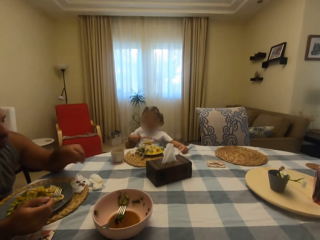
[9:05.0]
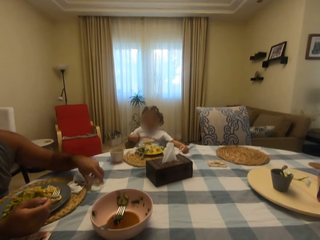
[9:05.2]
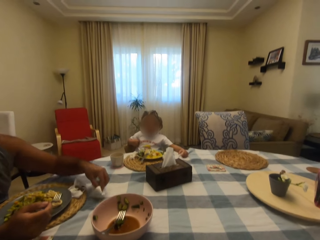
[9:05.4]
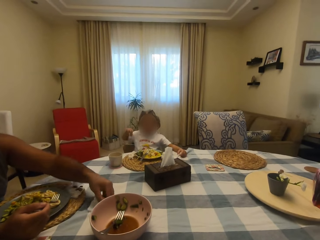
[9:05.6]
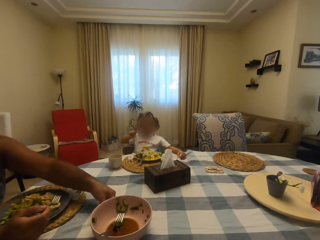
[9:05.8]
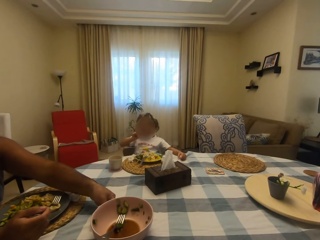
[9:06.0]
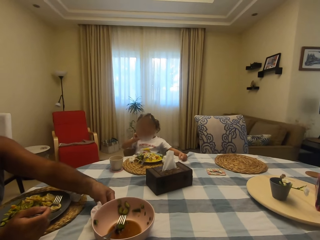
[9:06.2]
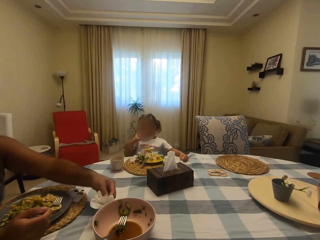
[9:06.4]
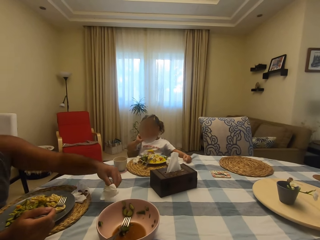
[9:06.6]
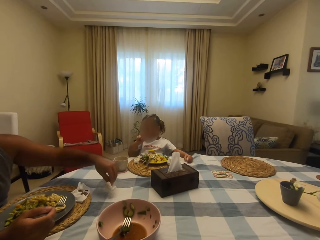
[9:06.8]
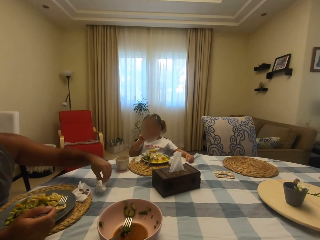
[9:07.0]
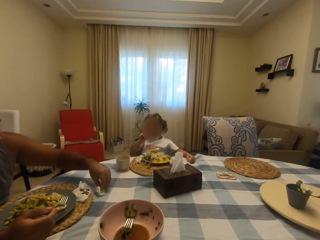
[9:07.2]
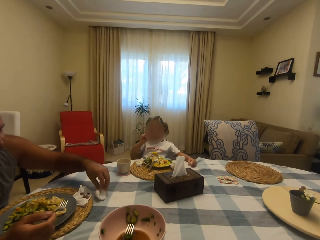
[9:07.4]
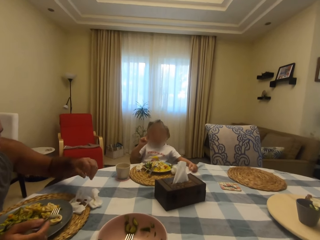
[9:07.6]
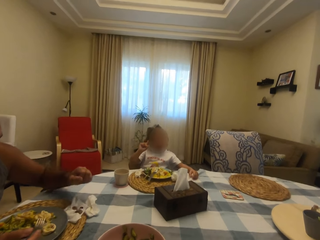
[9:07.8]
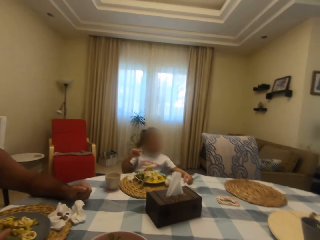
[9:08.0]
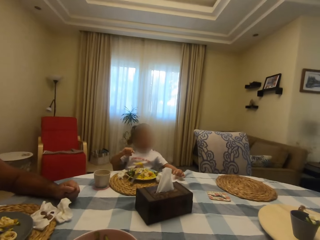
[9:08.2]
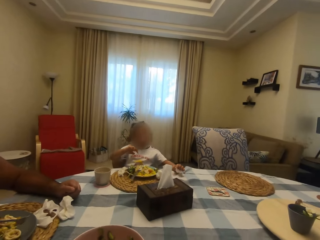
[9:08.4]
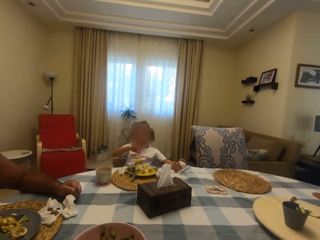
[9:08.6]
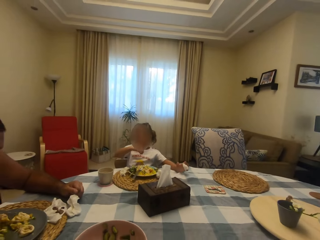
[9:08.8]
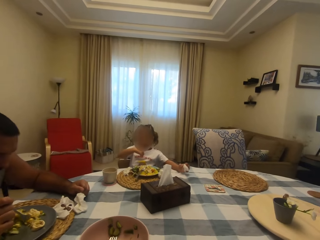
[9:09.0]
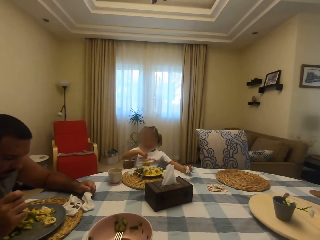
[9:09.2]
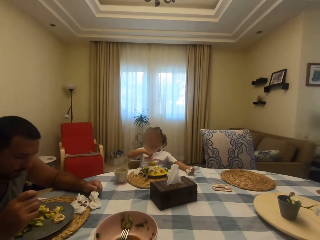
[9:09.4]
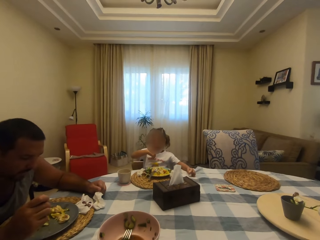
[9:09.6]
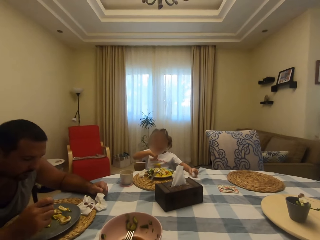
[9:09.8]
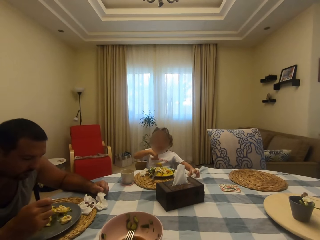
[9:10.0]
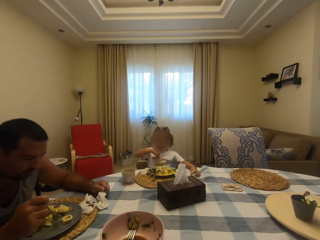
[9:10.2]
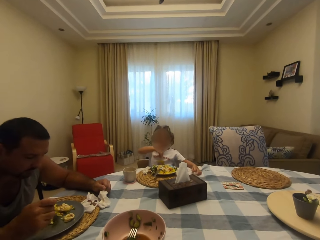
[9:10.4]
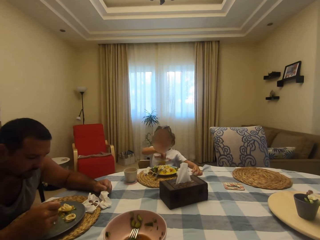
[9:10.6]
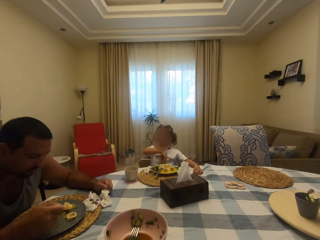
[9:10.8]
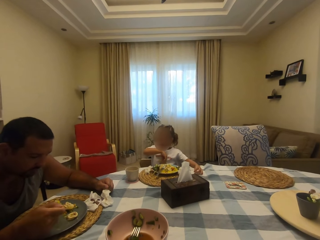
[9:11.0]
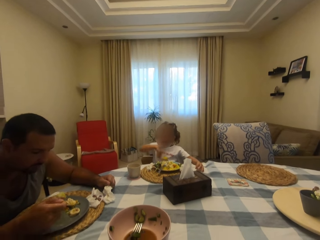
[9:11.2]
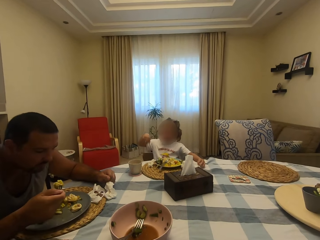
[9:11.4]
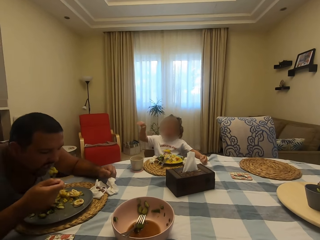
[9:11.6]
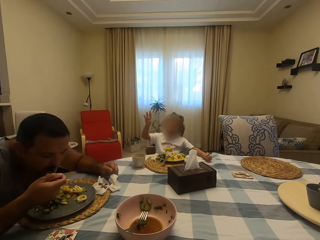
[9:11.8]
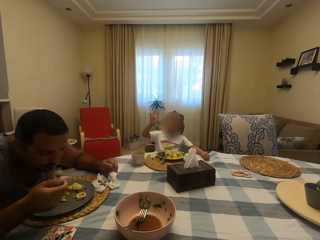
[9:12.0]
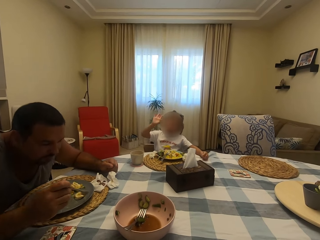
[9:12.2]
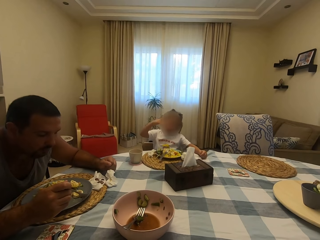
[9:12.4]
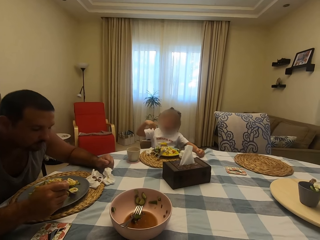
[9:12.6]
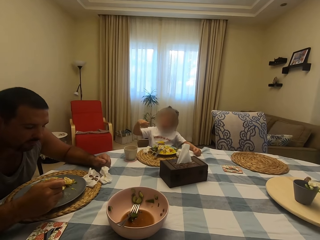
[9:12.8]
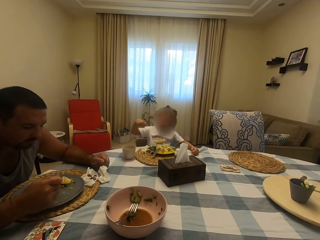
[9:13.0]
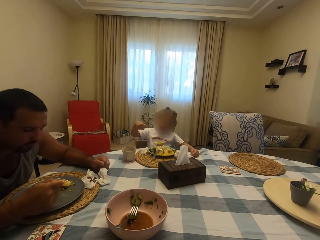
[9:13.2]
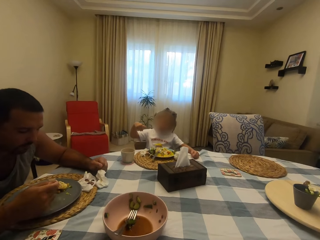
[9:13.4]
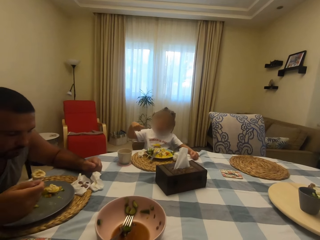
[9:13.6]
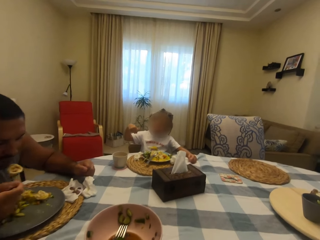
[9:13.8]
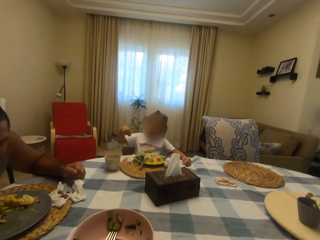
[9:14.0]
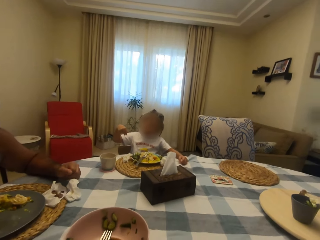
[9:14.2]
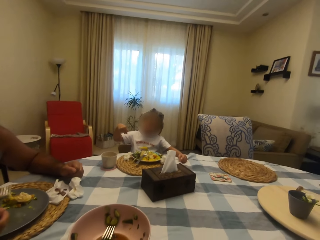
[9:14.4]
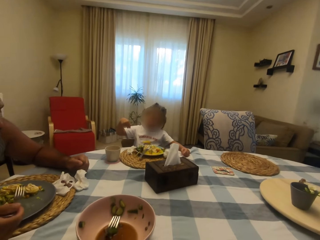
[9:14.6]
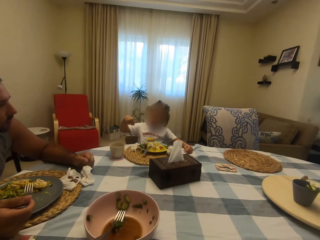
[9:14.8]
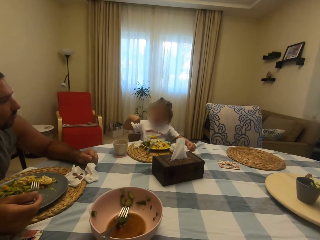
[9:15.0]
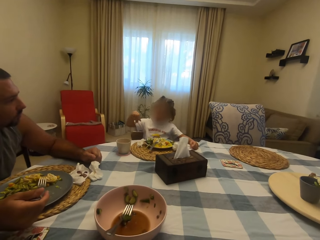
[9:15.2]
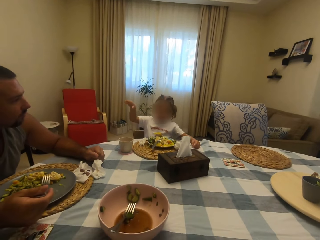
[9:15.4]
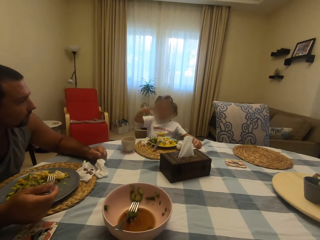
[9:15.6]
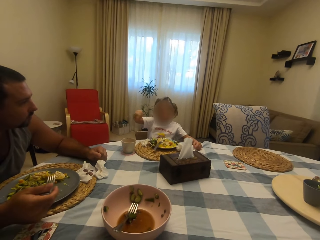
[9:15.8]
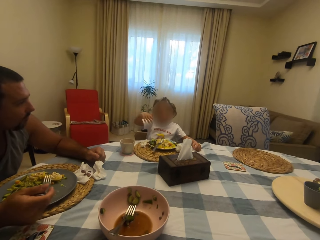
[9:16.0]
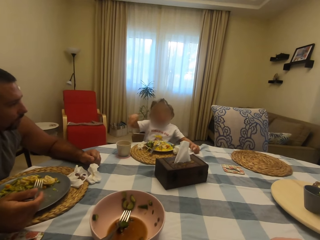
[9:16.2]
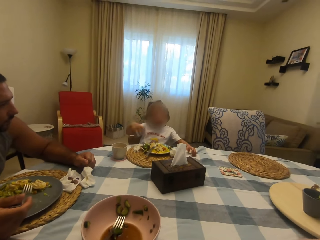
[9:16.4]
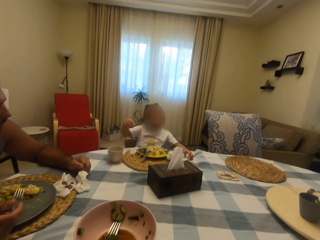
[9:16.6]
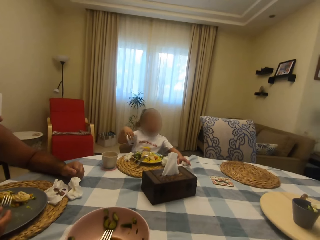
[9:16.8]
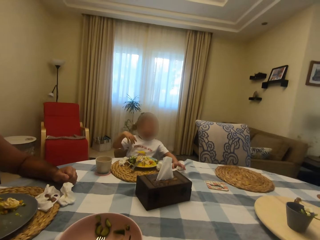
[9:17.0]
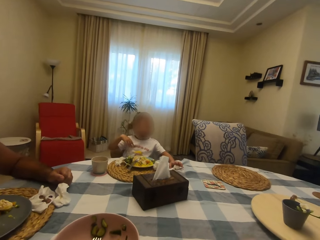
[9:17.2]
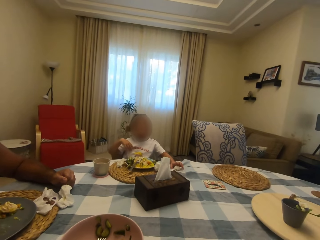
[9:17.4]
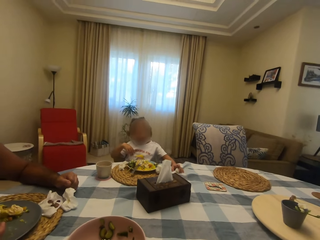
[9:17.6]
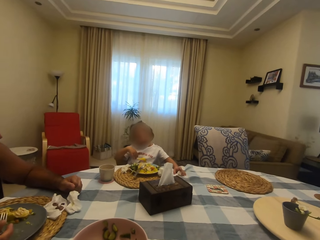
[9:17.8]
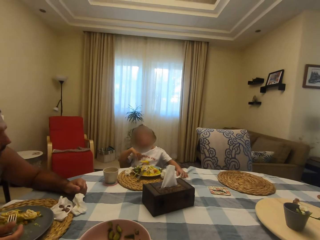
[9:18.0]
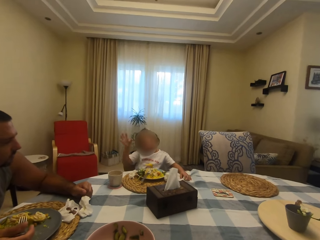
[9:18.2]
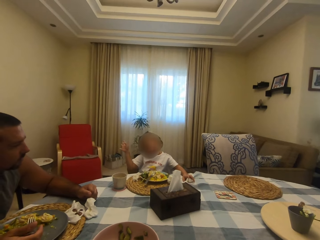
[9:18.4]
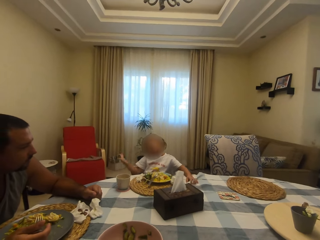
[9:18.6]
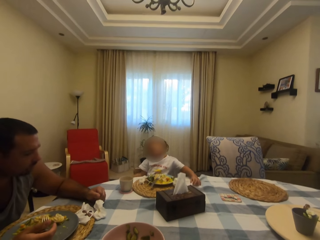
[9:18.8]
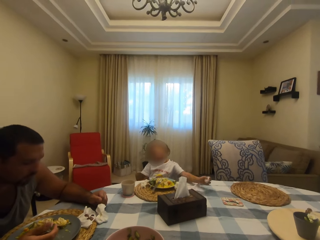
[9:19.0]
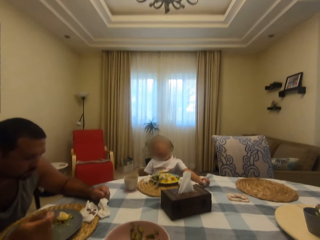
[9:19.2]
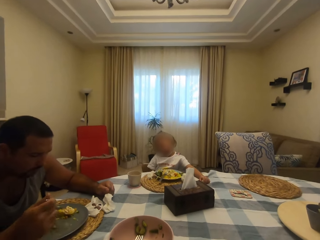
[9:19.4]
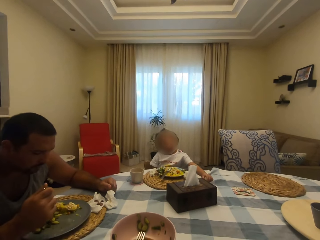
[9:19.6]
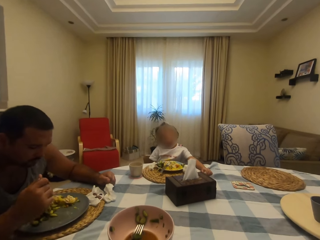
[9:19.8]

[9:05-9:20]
The camera wearer speaks to a child. The child converses with the camera wearer. The child speaks to the camera wearer. A man eats food. The man eats food again. The child converses with the camera wearer.

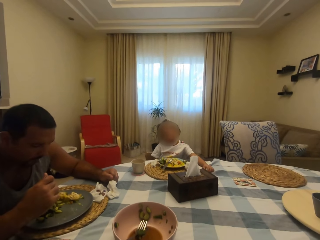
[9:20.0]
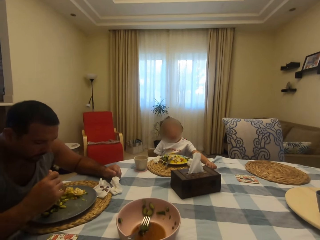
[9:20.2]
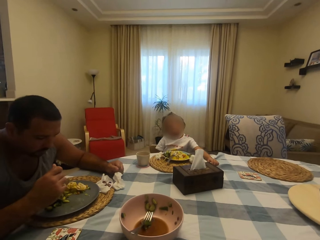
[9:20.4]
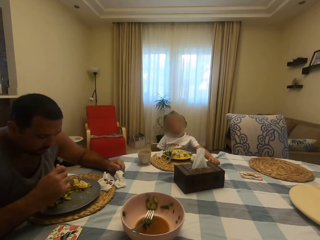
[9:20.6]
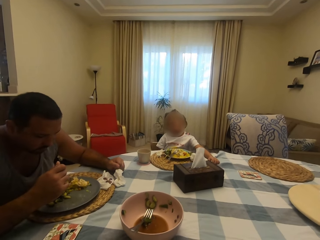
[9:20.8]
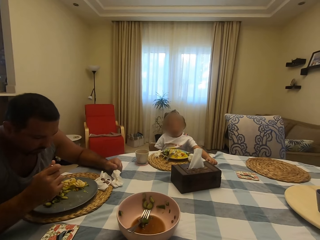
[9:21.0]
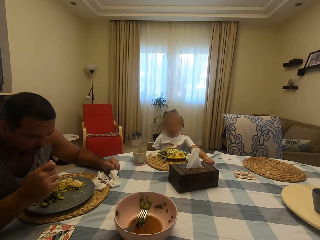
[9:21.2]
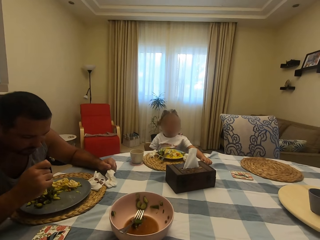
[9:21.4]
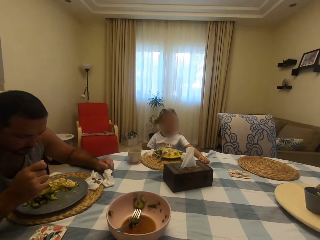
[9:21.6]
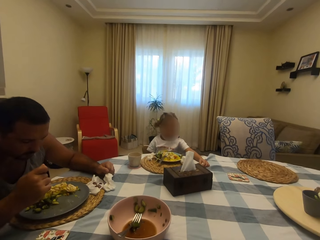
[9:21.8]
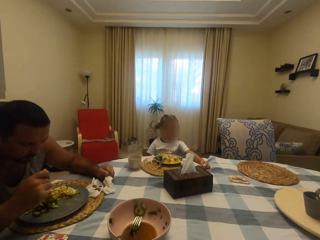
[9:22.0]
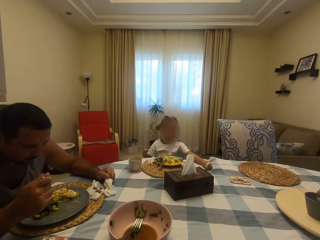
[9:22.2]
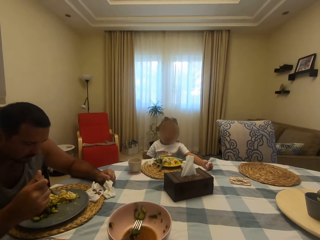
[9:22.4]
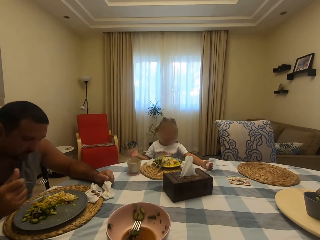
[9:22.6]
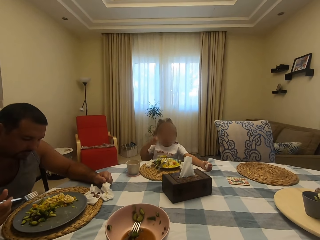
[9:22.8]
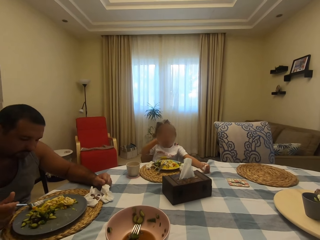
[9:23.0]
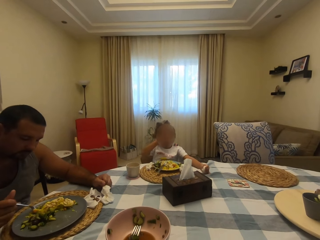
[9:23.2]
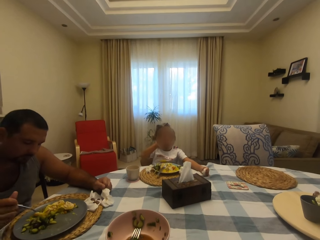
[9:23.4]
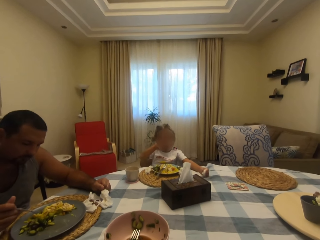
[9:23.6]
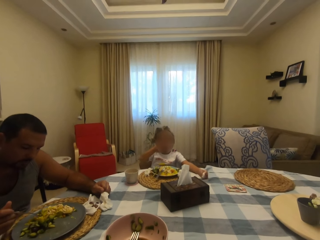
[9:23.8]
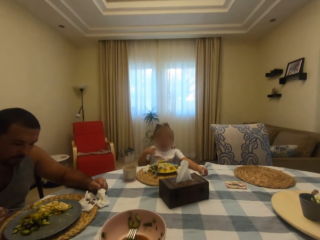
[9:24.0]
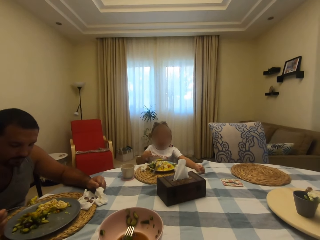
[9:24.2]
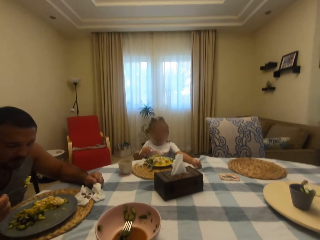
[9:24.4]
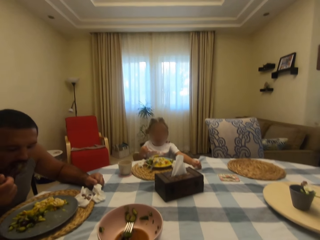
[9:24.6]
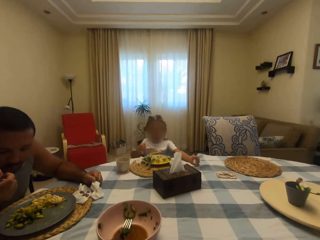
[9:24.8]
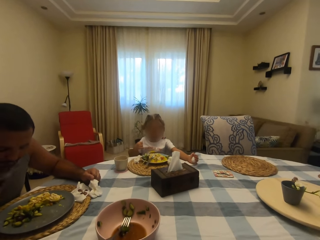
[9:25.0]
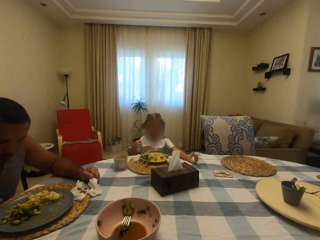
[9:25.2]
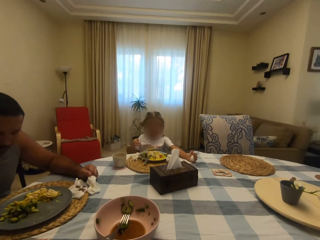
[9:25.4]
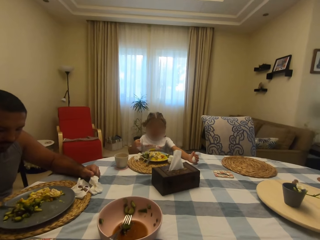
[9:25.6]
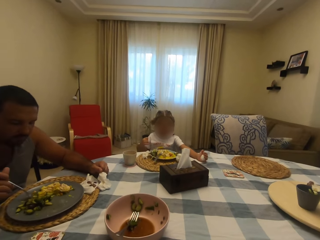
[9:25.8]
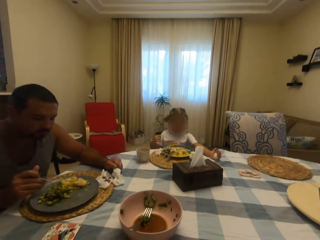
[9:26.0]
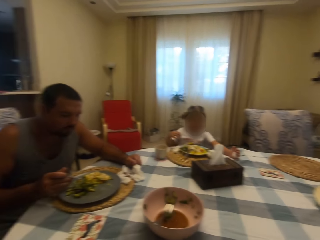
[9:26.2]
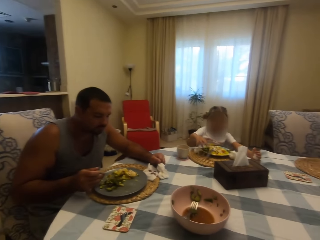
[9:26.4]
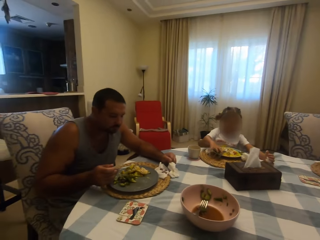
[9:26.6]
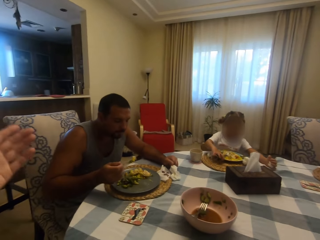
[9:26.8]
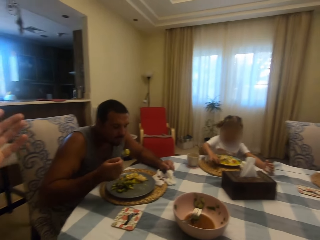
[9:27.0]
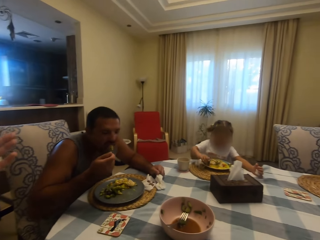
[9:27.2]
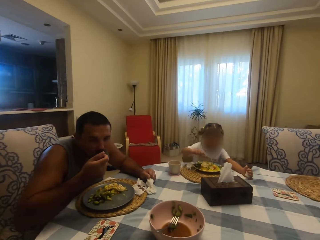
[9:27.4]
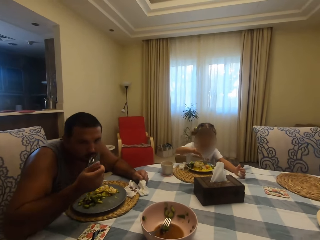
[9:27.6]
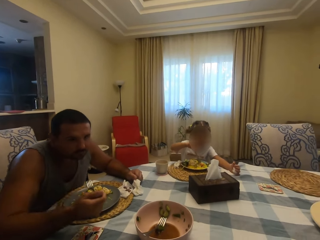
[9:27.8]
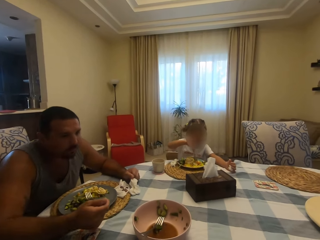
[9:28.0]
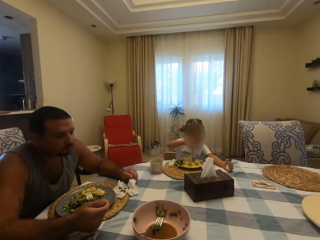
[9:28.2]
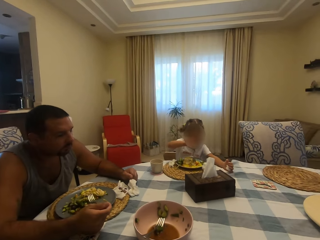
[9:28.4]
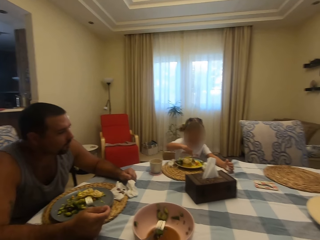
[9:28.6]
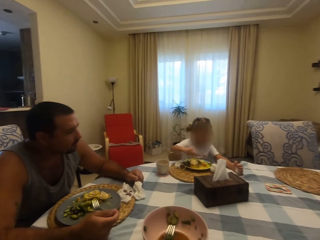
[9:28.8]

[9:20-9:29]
The camera wearer talks to a child. The child moves her hands and talks to the camera wearer. A man eats food. The camera wearer talks to the child.
